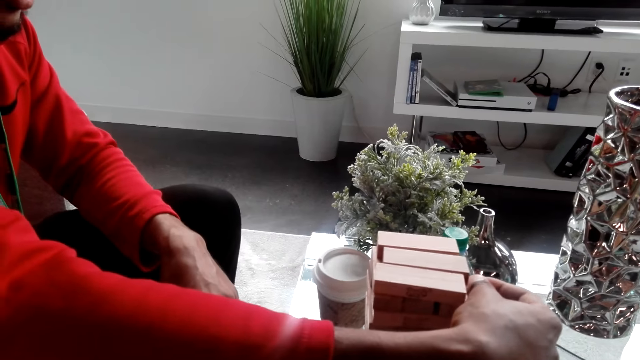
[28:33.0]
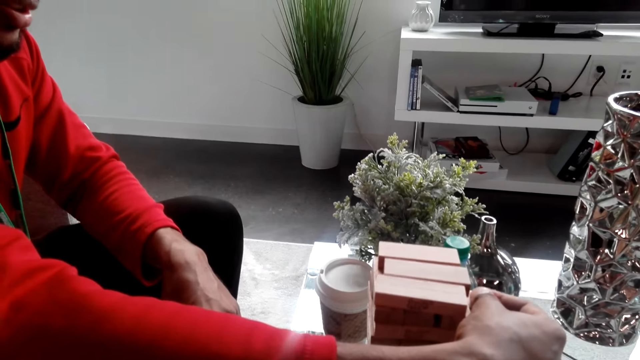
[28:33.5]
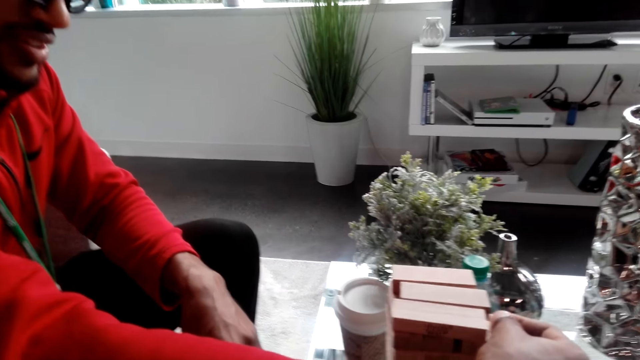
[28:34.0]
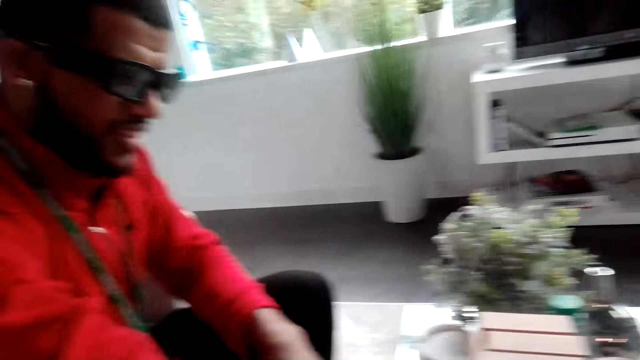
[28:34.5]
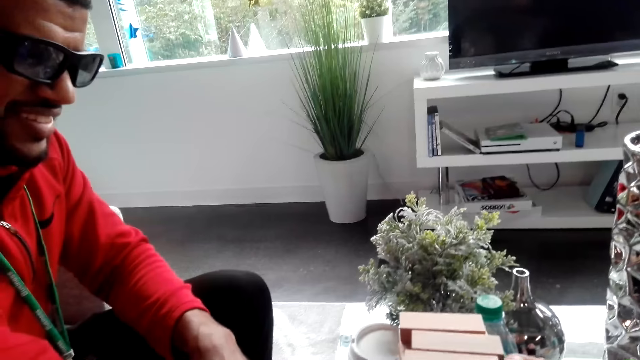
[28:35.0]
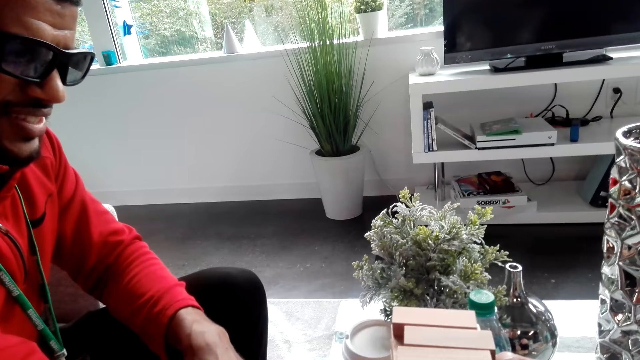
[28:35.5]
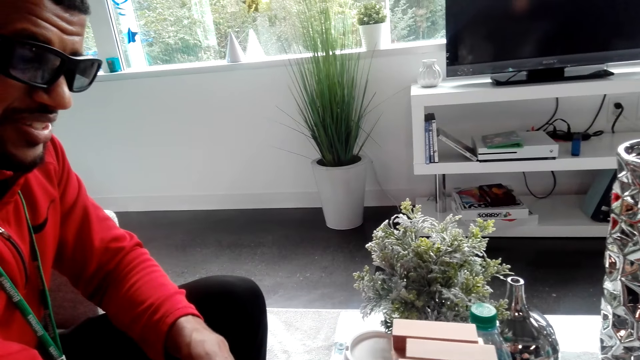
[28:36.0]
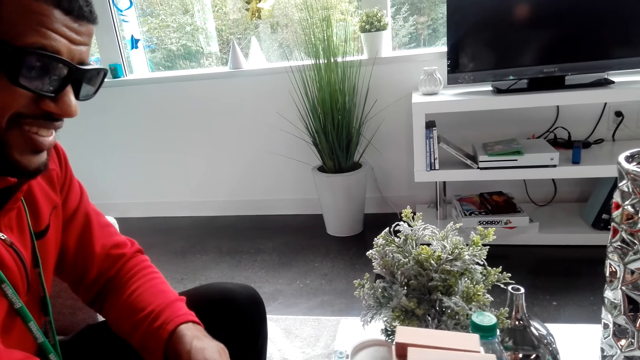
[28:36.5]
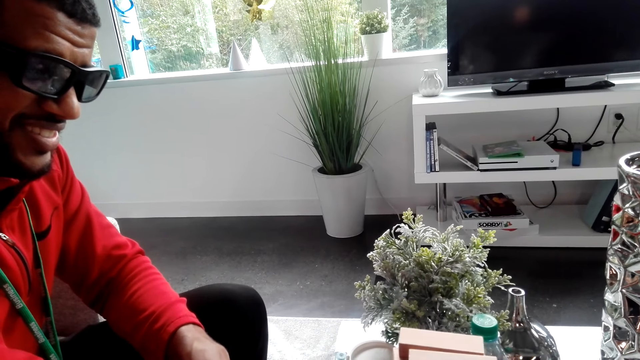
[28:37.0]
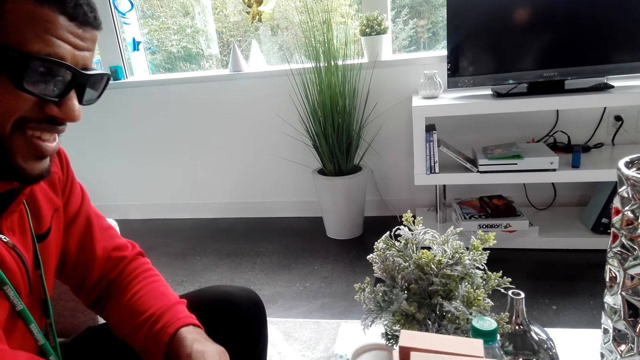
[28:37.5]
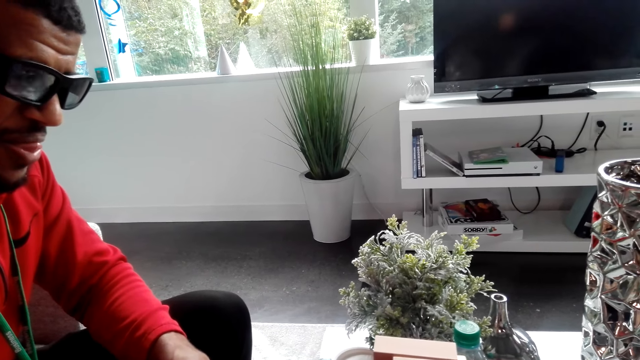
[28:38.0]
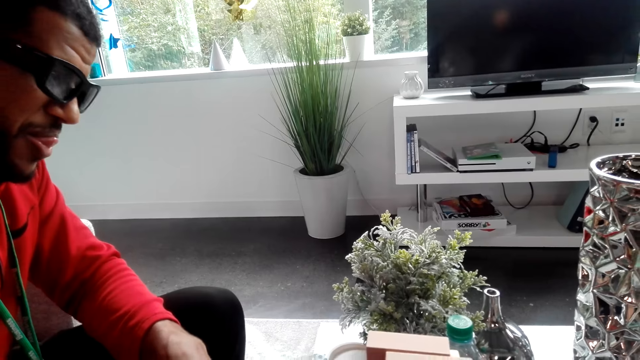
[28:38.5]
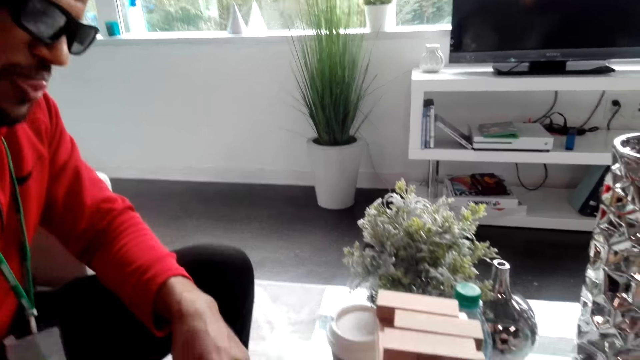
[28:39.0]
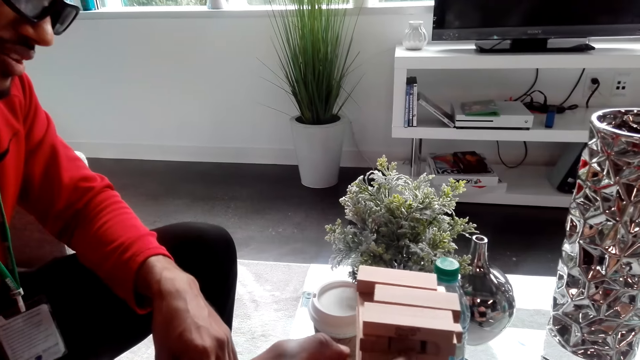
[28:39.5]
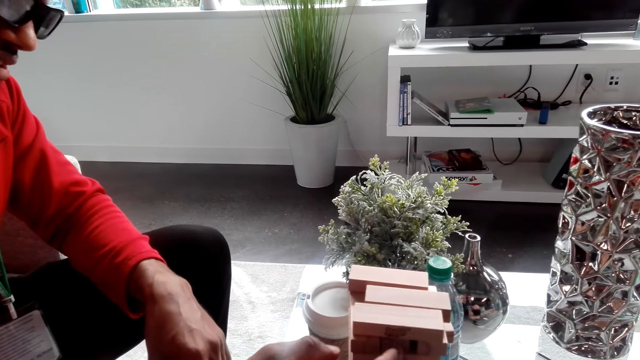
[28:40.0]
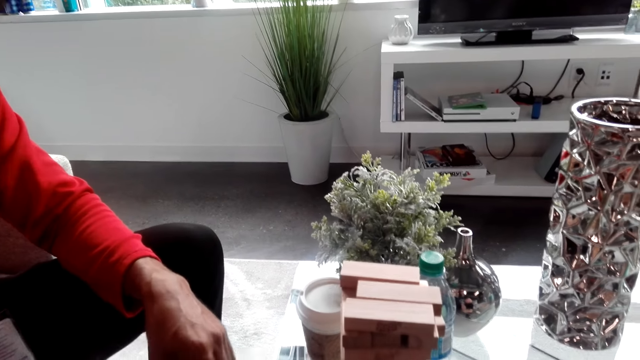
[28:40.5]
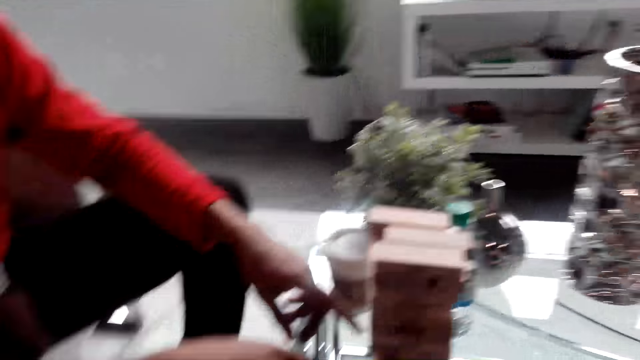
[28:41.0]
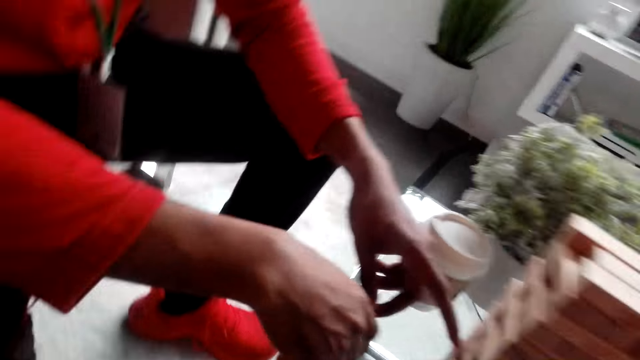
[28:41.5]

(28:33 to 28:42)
The camera wearer dialogues with the man. The man converses with the camera wearer.

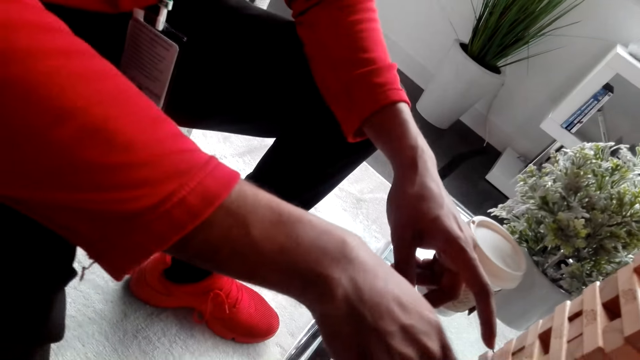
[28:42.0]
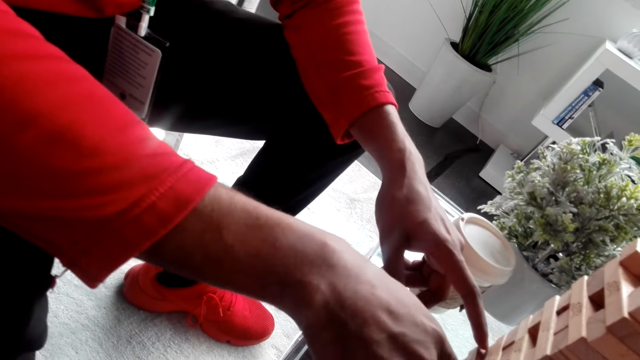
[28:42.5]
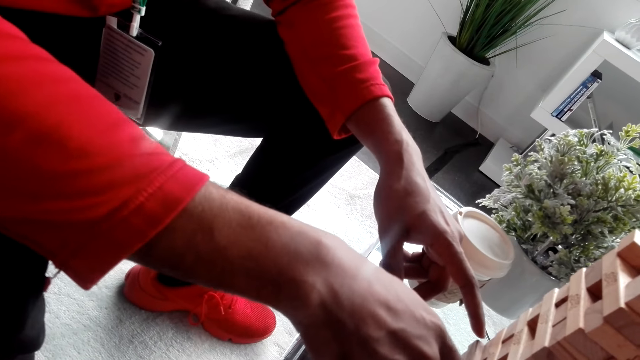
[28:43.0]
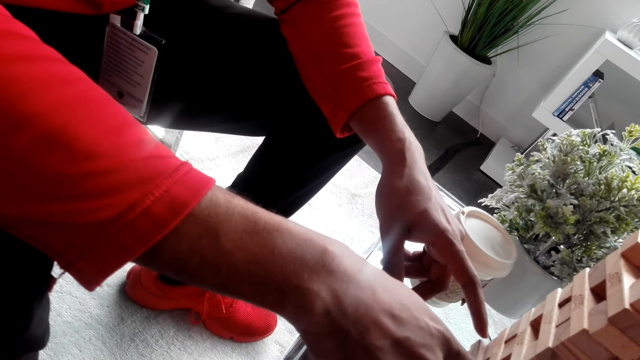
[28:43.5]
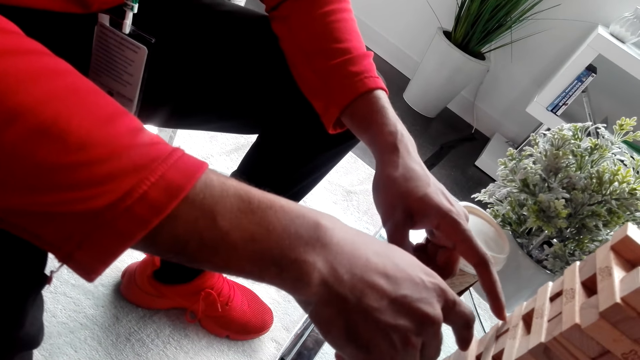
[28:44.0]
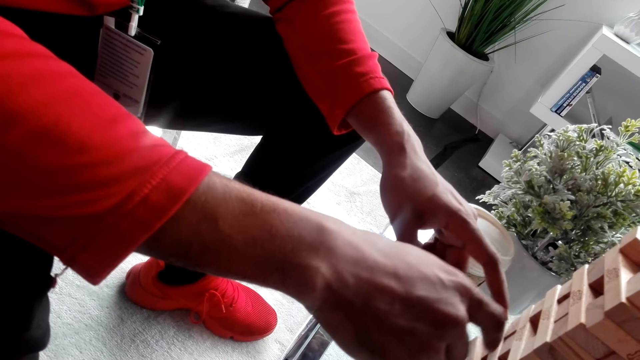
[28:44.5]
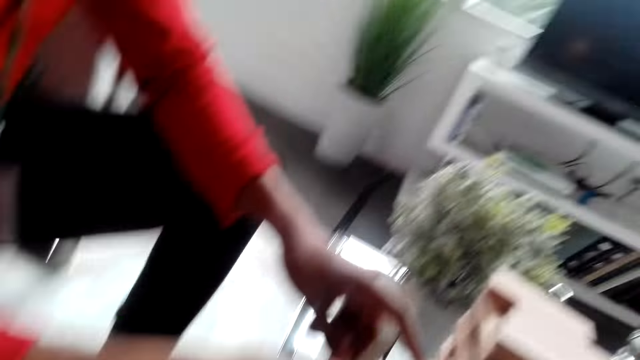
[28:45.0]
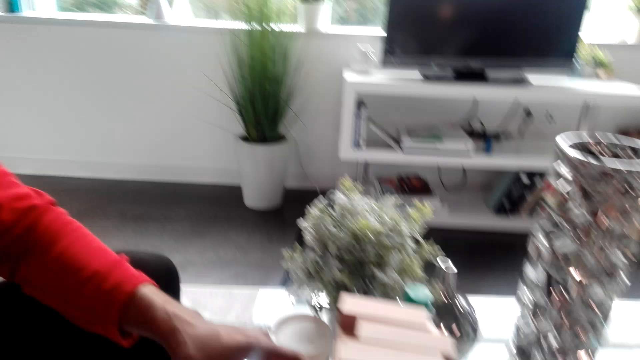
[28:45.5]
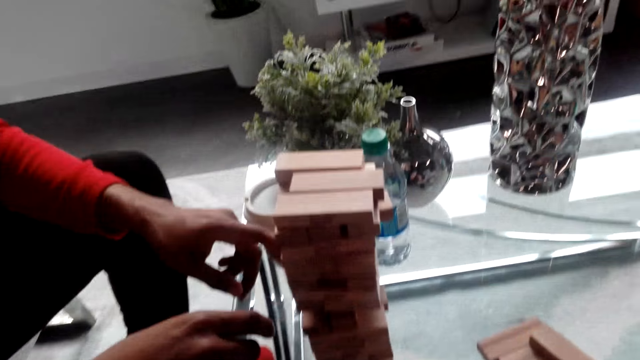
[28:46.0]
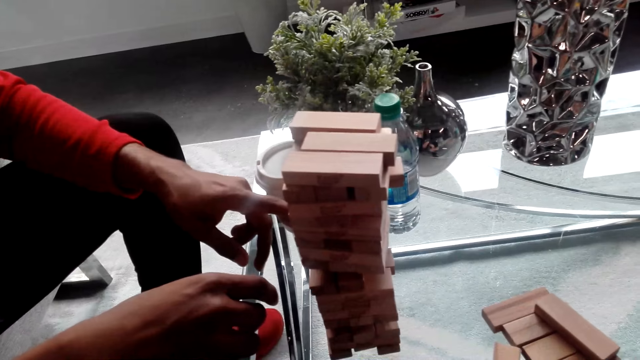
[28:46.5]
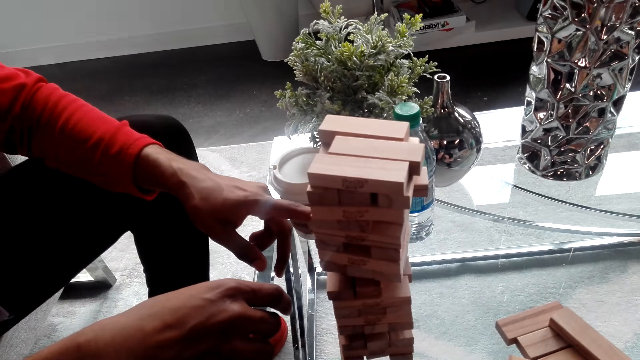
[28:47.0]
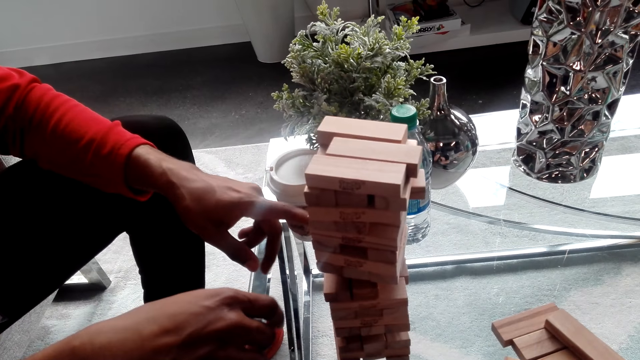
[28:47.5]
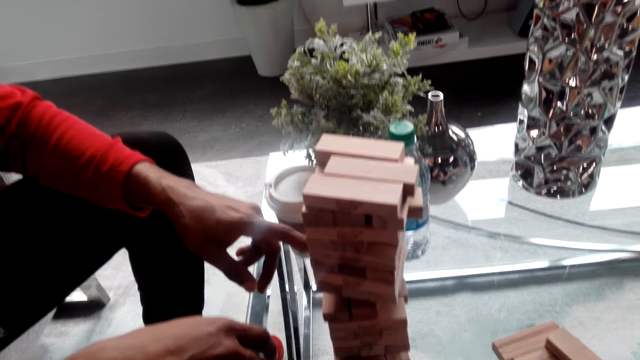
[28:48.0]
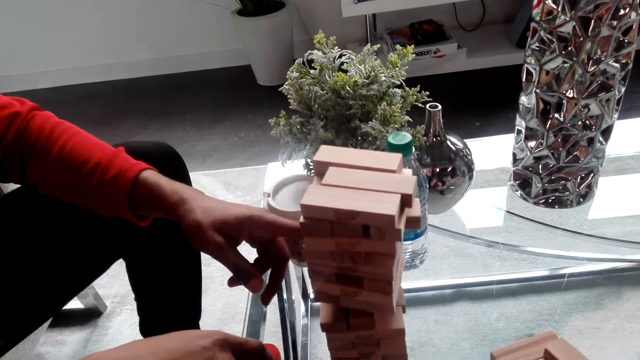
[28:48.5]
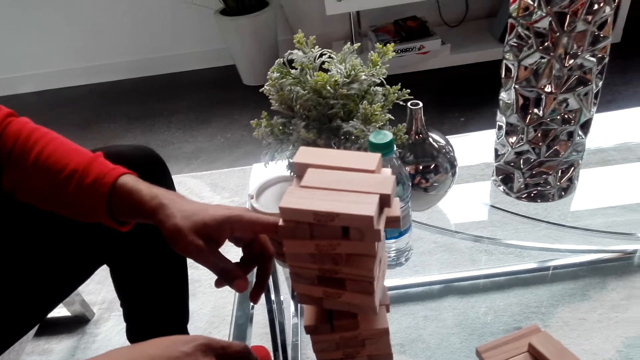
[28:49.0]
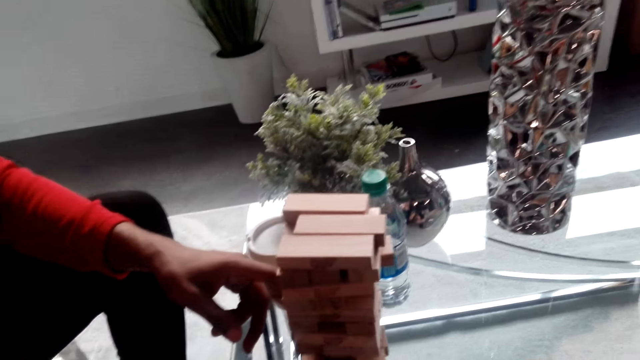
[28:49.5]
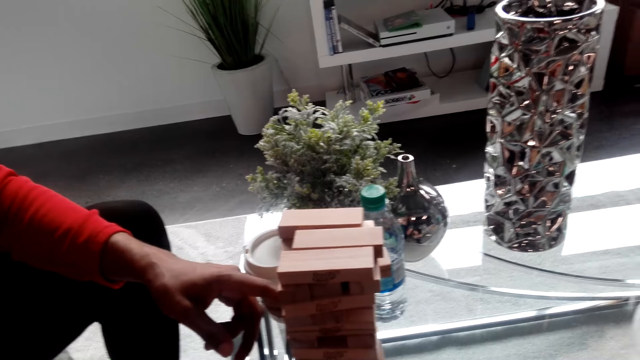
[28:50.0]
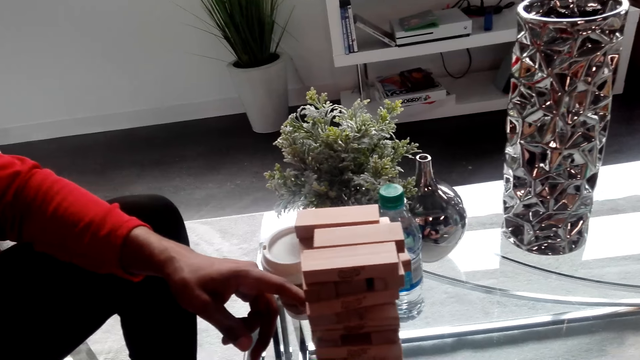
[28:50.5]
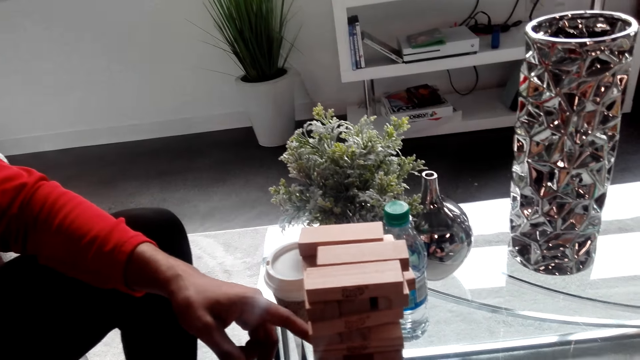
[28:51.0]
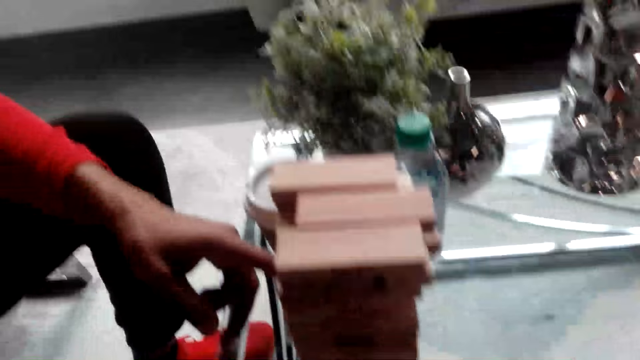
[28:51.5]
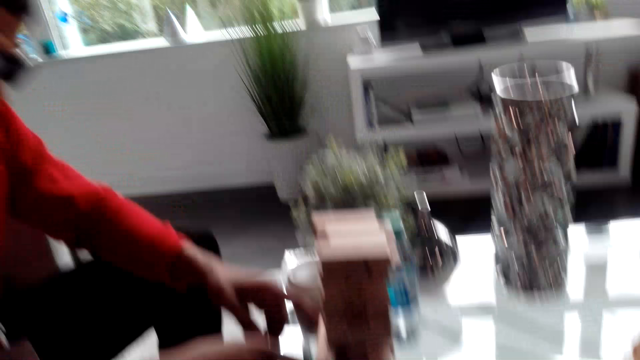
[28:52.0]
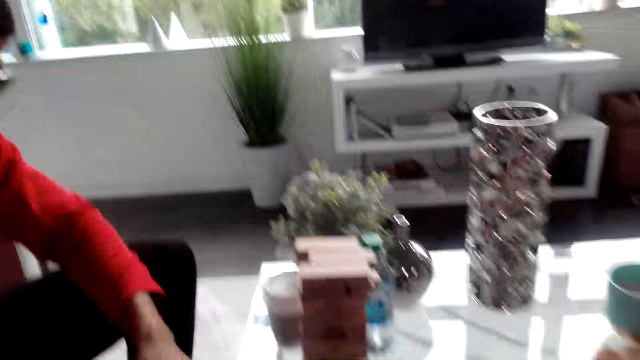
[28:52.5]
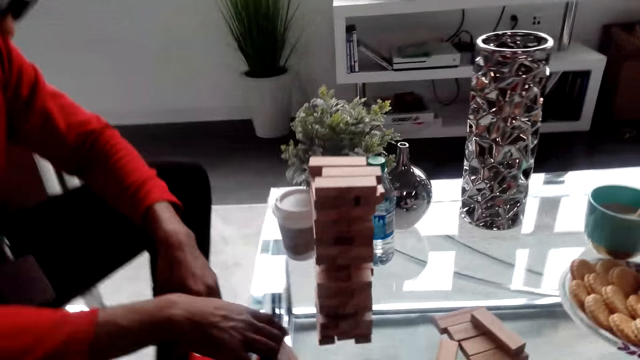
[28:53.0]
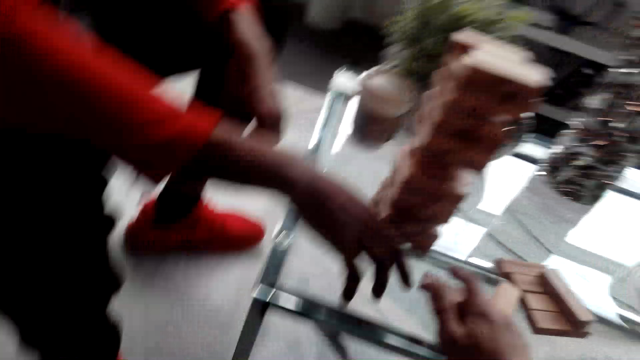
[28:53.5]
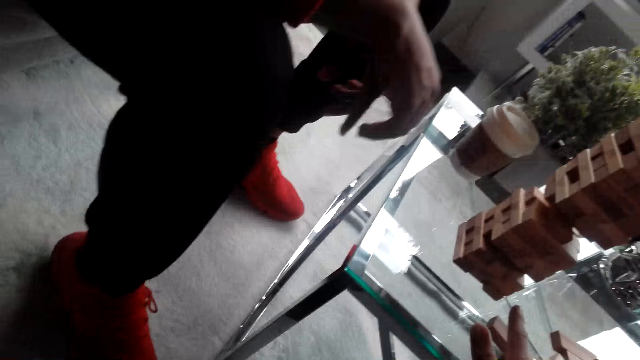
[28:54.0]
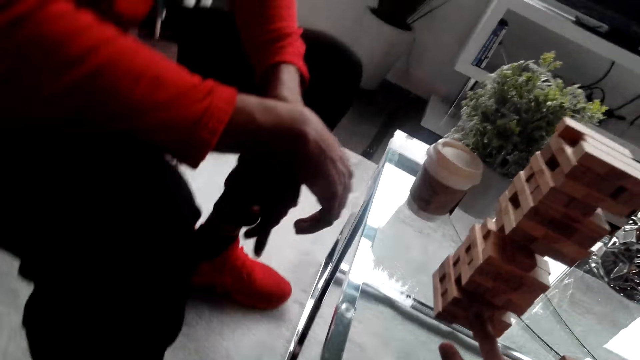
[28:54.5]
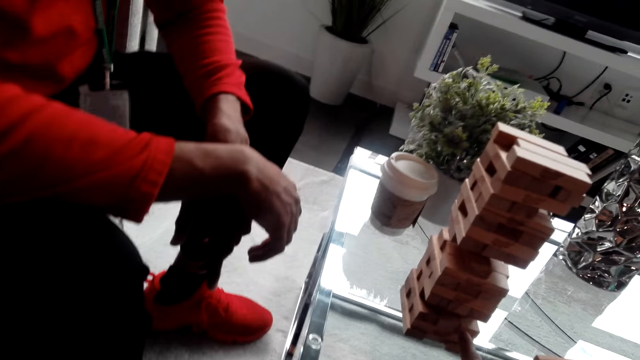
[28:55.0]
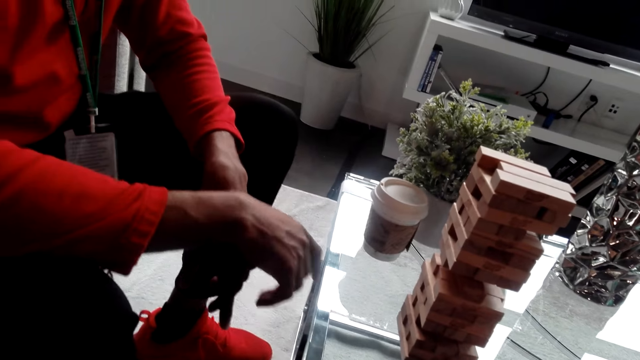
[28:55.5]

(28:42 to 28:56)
The camera wearer dialogues with a man. The man touches the wooden block and converses with the camera wearer. The camera wearer dialogues with the man. The man converses with the camera wearer and turns the top wooden blocks. The man removes a jenga piece and converses with the camera wearer. The man puts the jenga piece down. The camera wearer converses with the man. They gaze at the block. They remove a jenga piece from the jenga.
